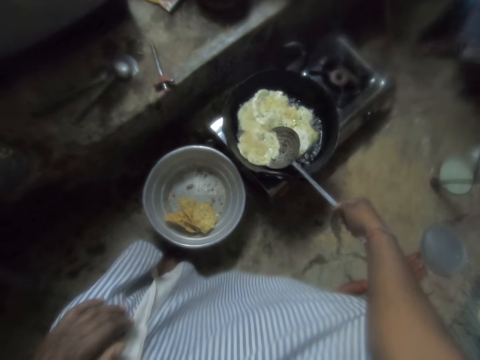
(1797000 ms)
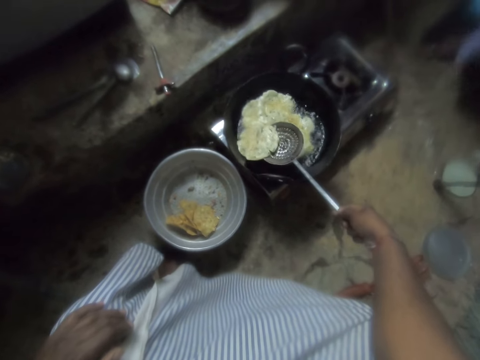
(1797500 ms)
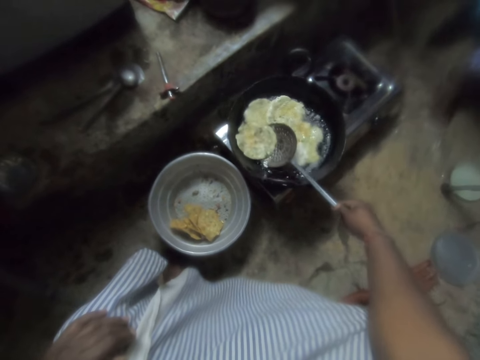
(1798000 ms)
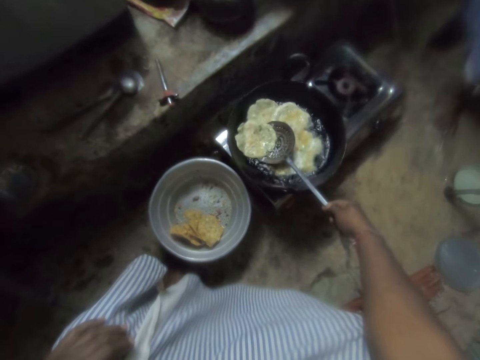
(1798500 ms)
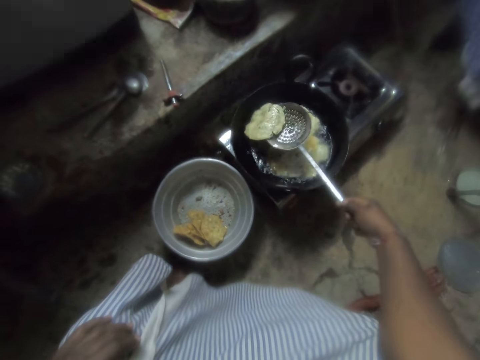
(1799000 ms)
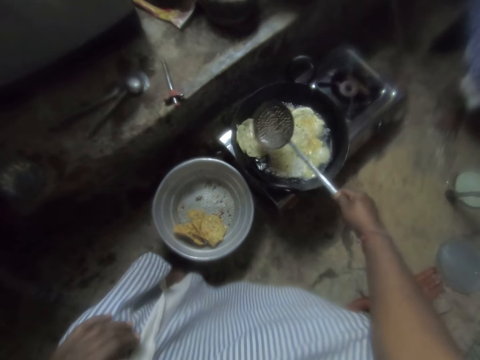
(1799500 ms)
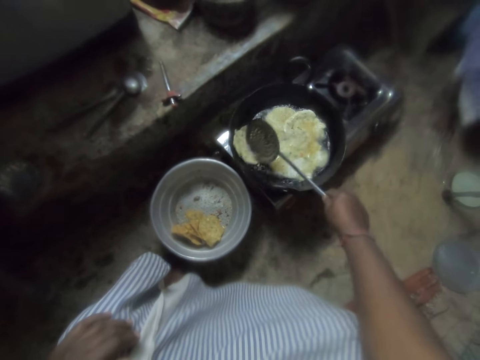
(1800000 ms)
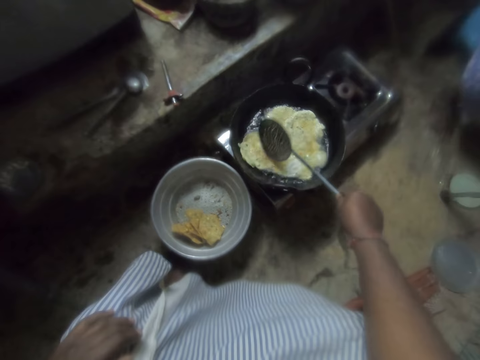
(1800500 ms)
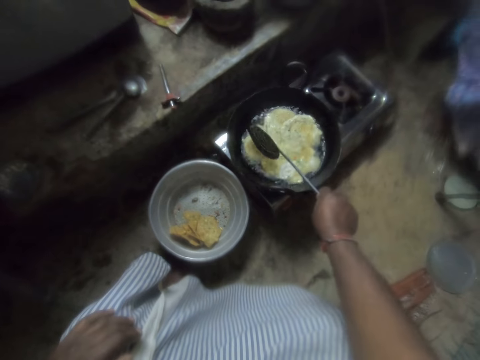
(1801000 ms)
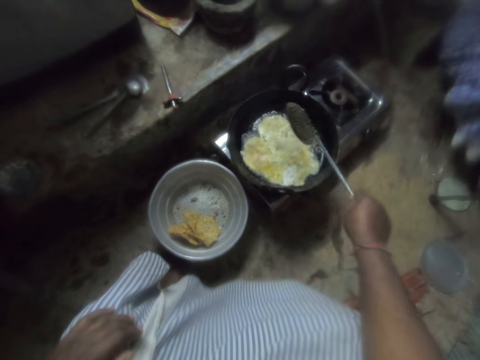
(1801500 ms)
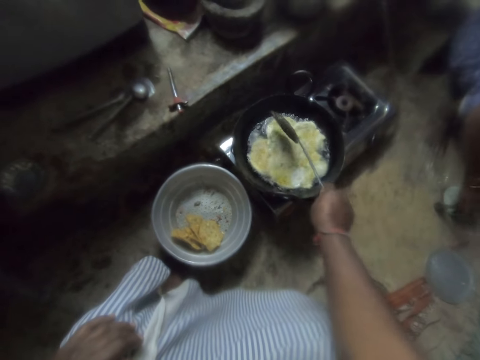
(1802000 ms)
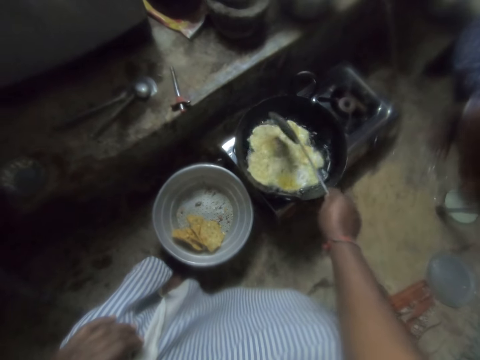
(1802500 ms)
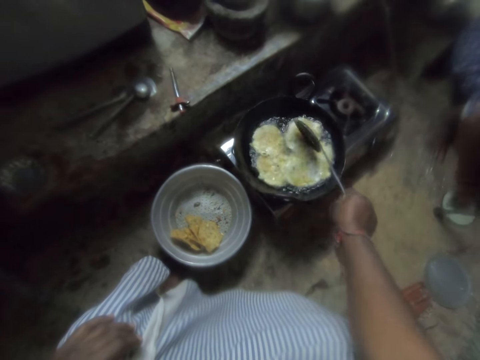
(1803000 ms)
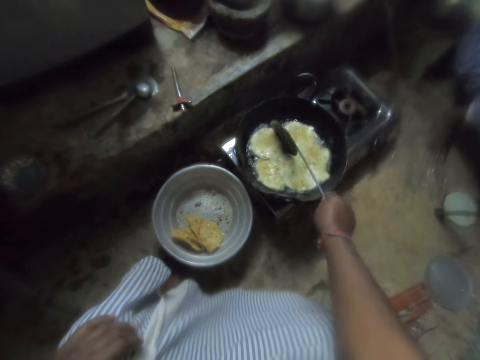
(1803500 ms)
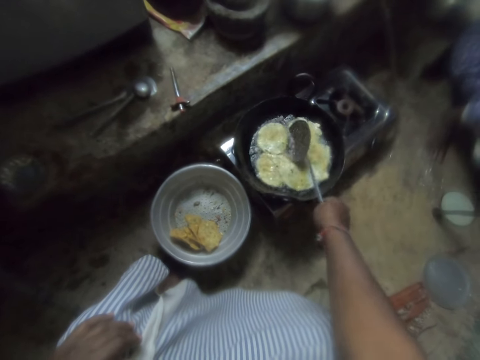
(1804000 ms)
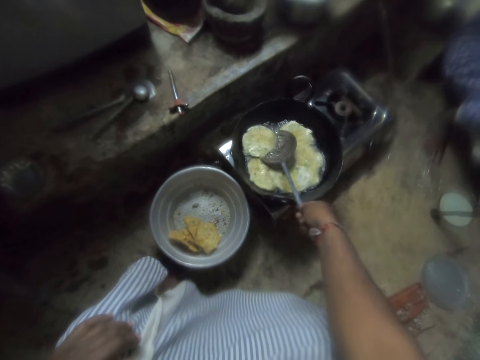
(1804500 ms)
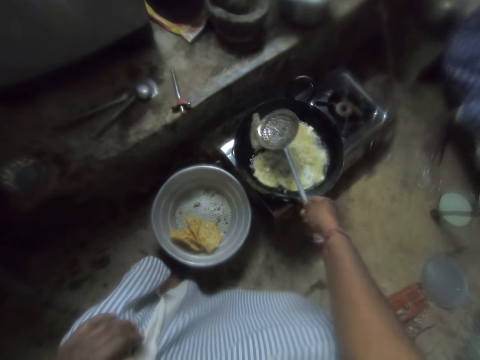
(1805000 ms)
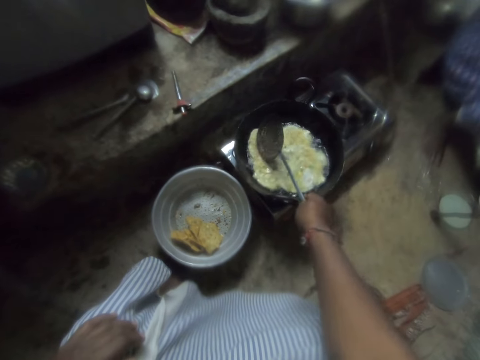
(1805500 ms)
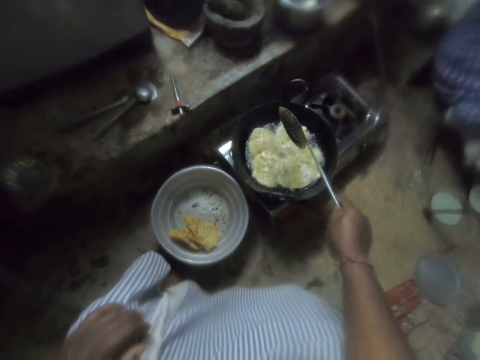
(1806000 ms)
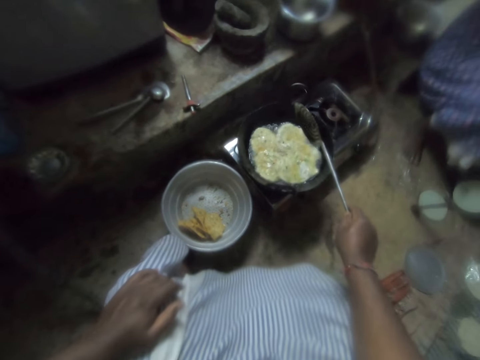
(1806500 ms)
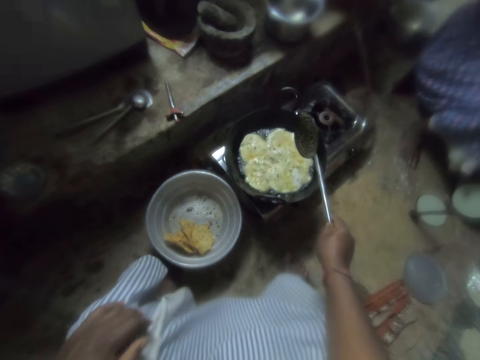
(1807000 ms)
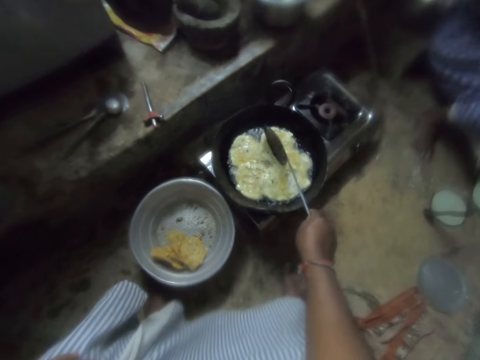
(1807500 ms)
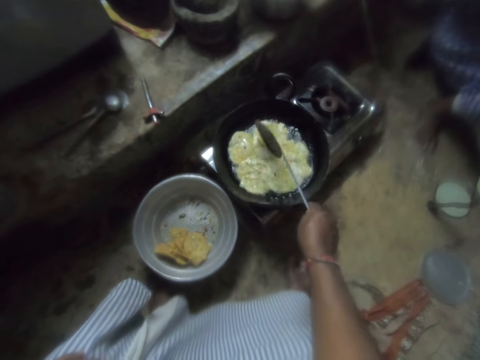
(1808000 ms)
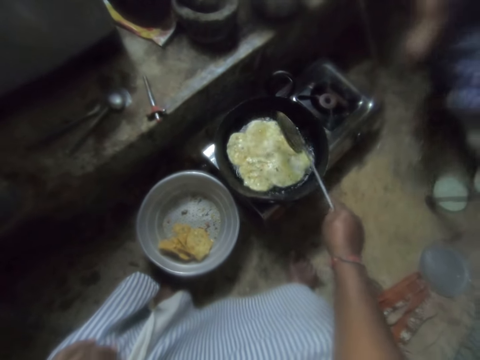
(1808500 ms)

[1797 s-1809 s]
The camera wearer flips the chips dough in the frying pan with a skimmer.

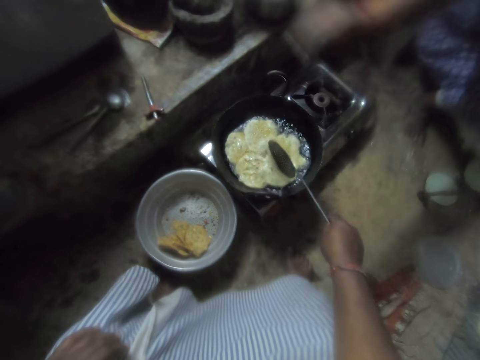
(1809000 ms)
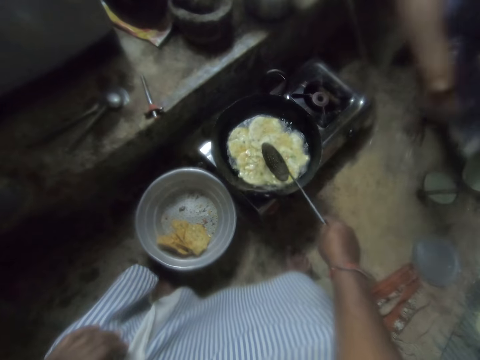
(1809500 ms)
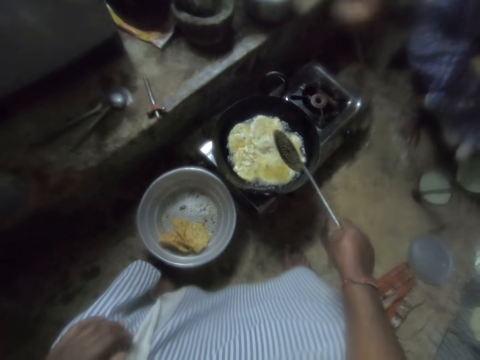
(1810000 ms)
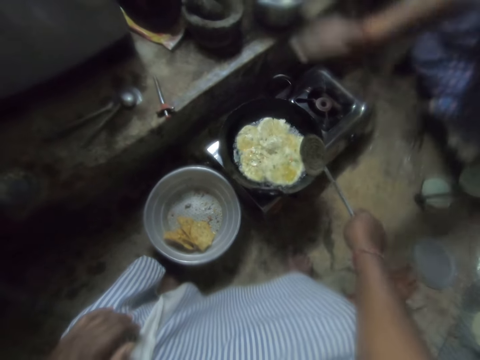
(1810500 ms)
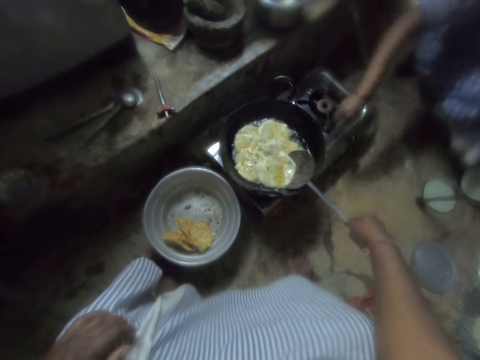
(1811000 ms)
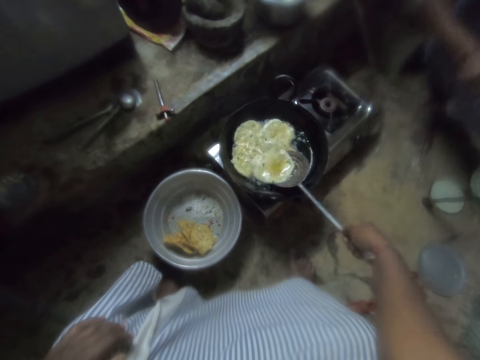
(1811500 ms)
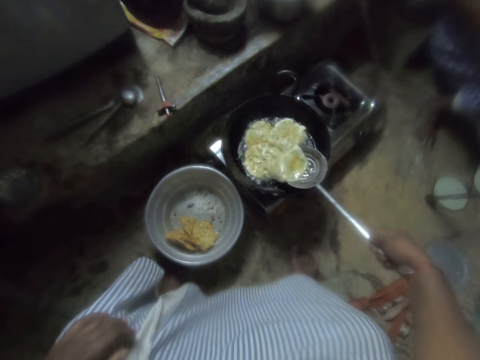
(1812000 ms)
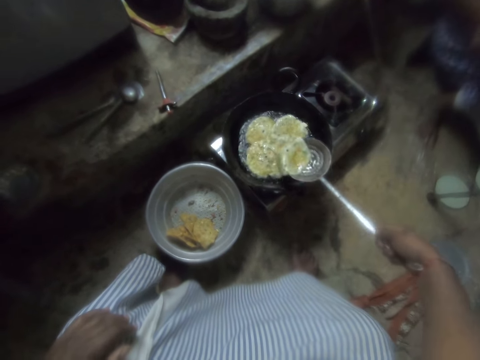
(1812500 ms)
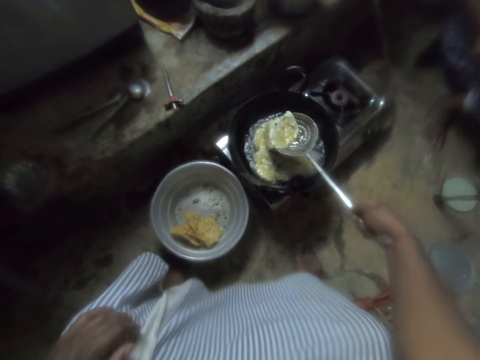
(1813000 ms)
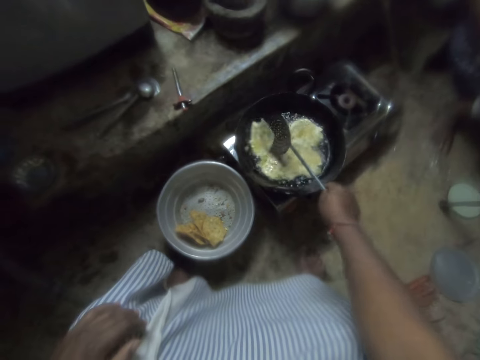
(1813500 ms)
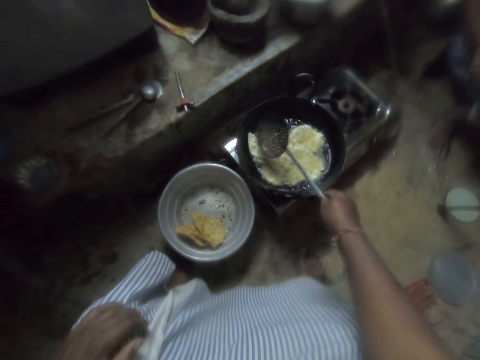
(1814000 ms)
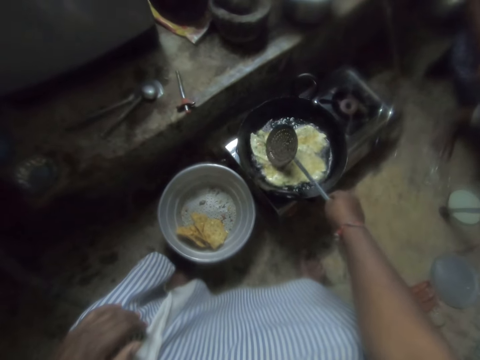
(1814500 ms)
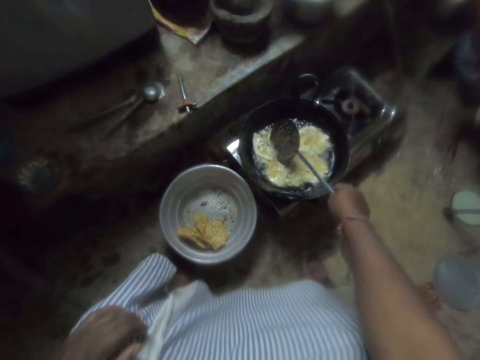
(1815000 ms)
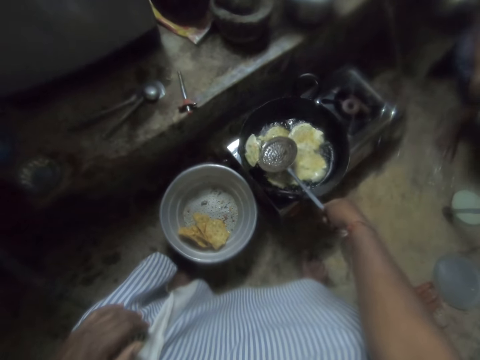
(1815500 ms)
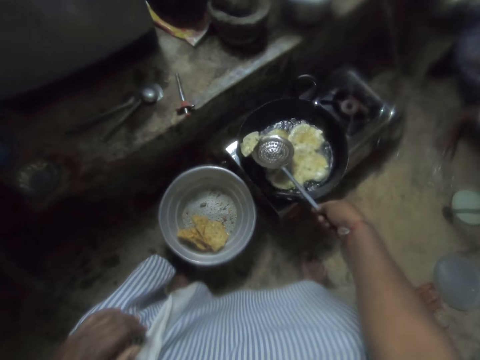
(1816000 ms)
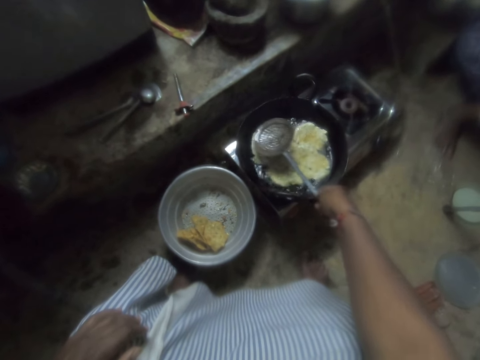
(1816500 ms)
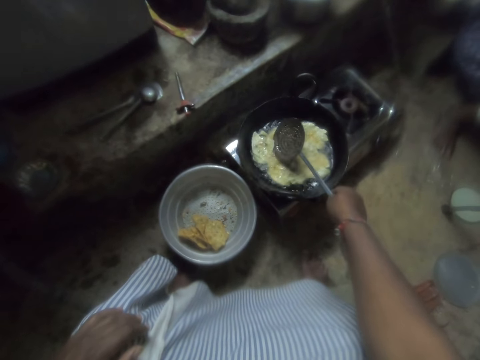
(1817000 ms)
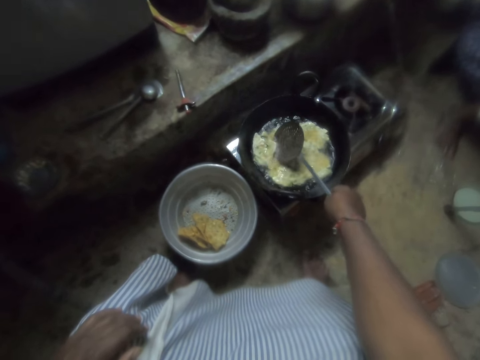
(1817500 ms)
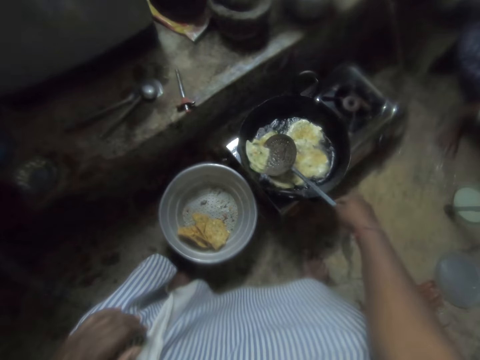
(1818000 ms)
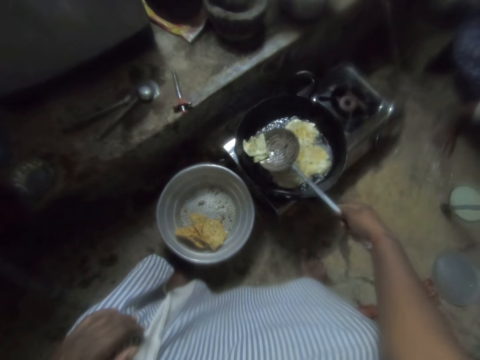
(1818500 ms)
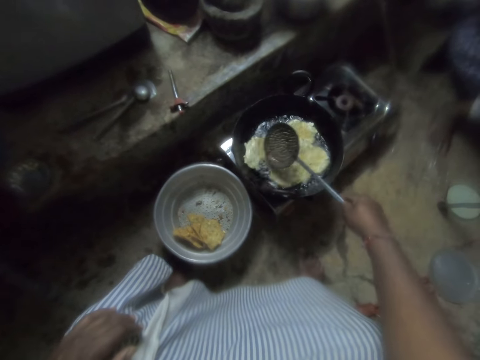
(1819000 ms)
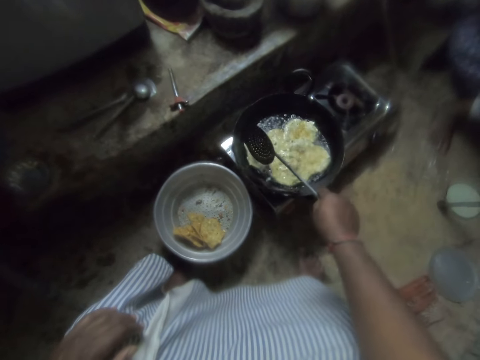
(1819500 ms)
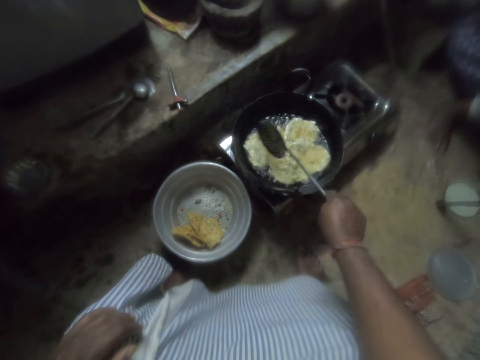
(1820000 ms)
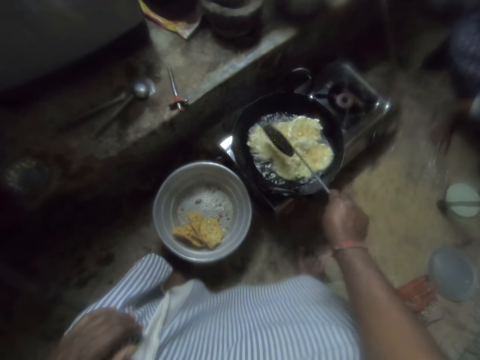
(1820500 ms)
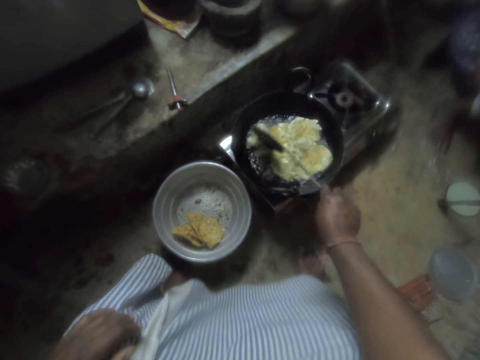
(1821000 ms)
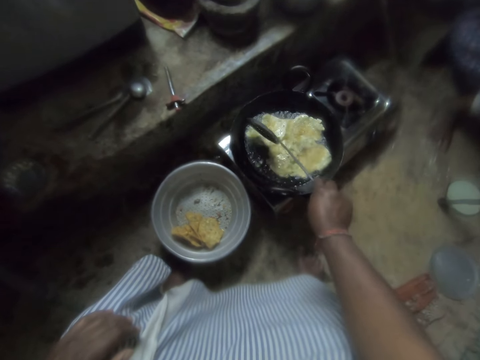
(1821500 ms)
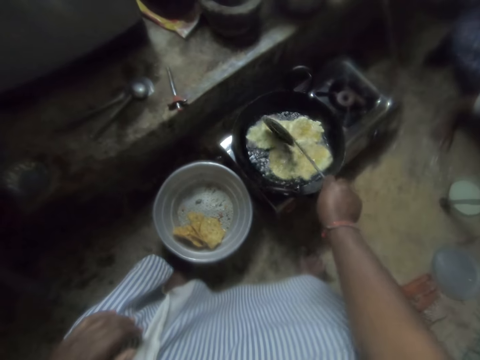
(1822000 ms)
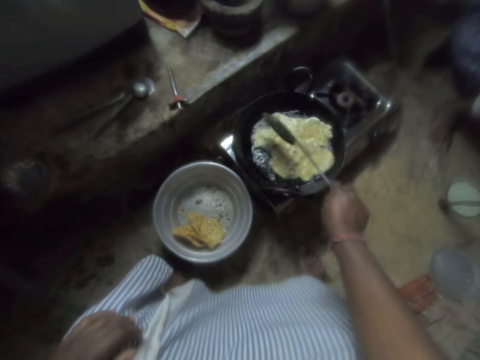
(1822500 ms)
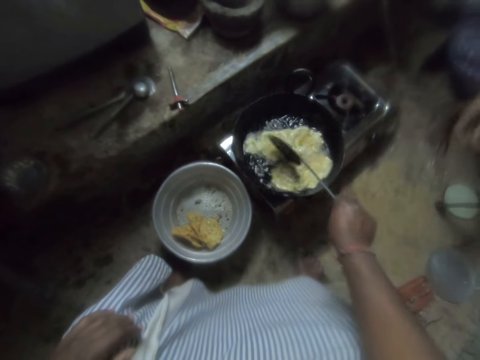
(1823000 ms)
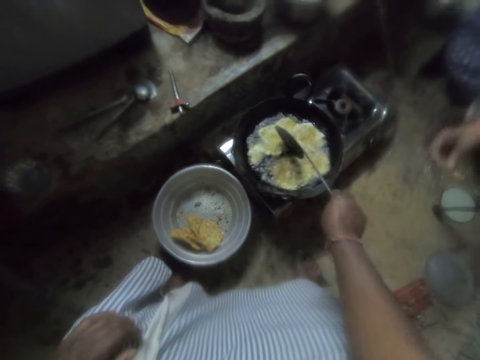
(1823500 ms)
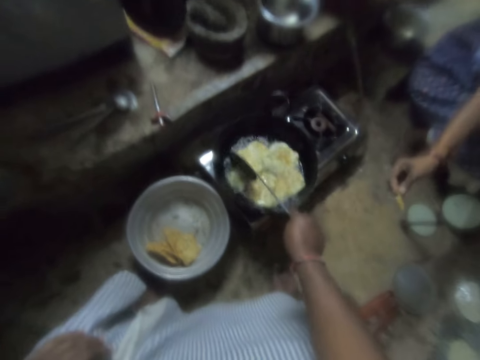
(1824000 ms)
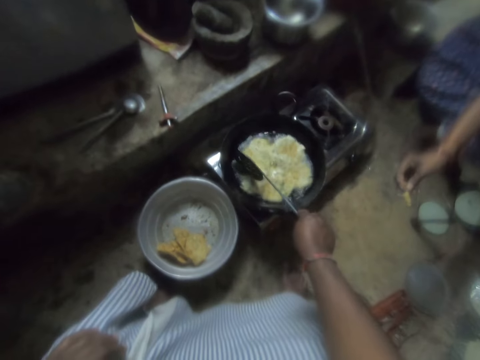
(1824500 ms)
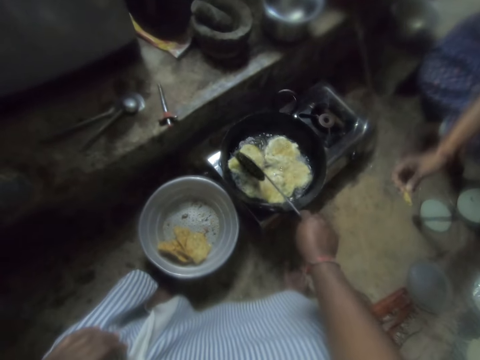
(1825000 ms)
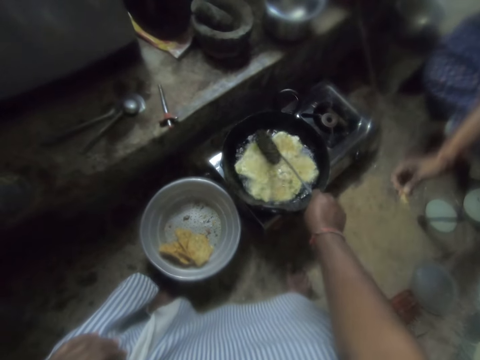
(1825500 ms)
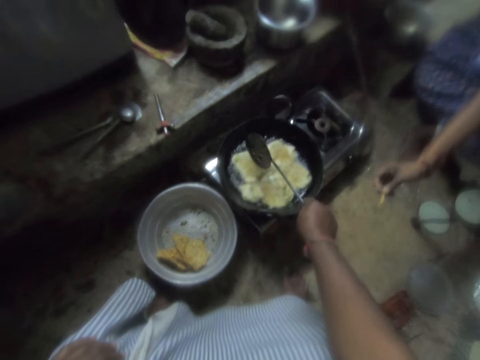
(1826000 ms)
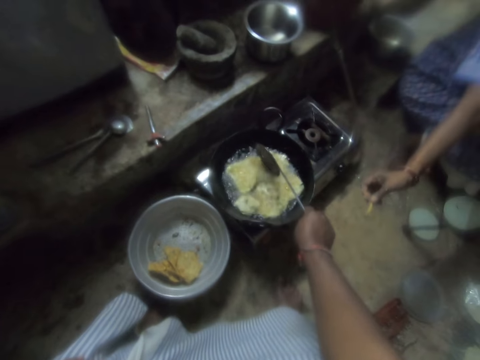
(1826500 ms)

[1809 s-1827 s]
A woman rotates her hand. The woman stretches her right hand towards the frying pan. The camera wearer flips the chips dough in the frying pan with a skimmer. The woman stretches her right hand towards the camera wearer. The woman shows something to the camera wearer.
